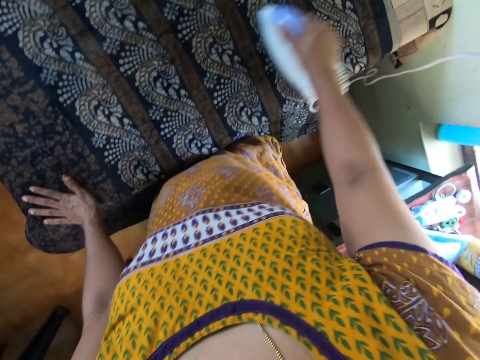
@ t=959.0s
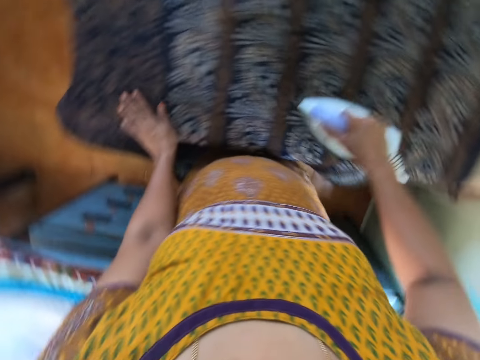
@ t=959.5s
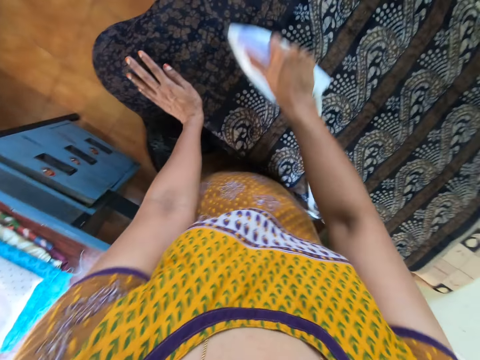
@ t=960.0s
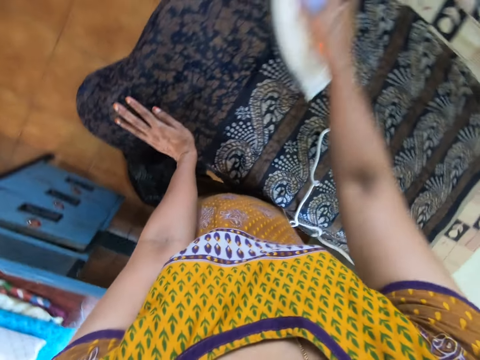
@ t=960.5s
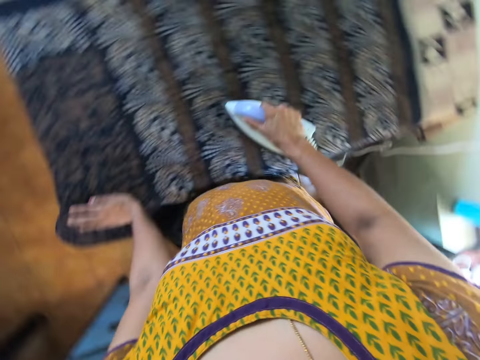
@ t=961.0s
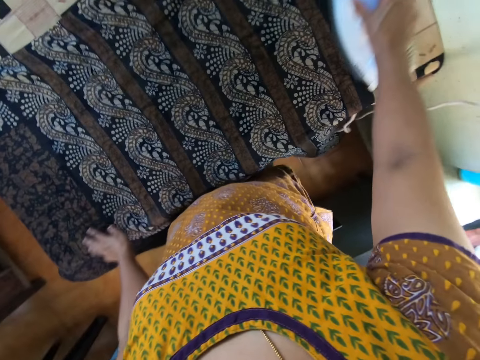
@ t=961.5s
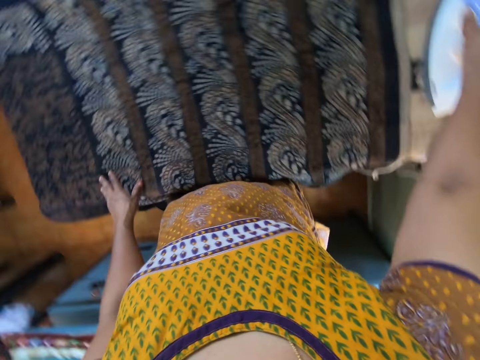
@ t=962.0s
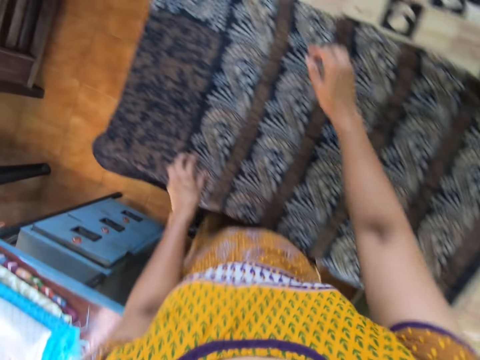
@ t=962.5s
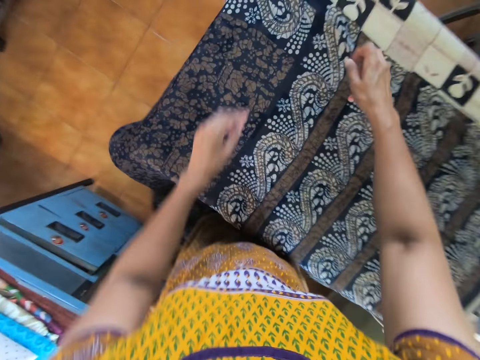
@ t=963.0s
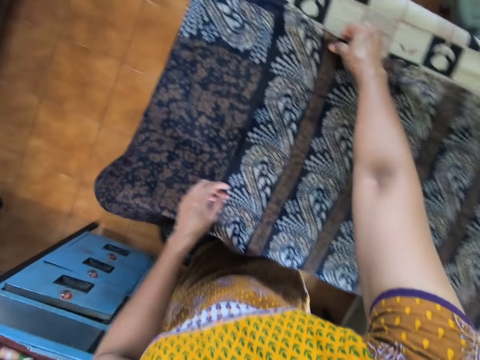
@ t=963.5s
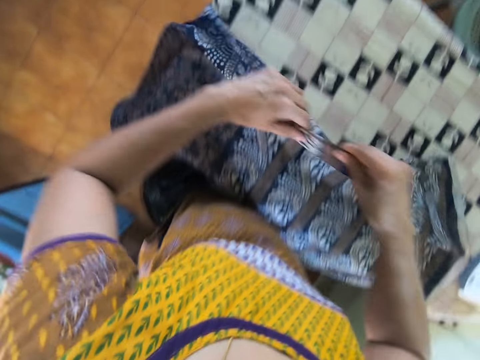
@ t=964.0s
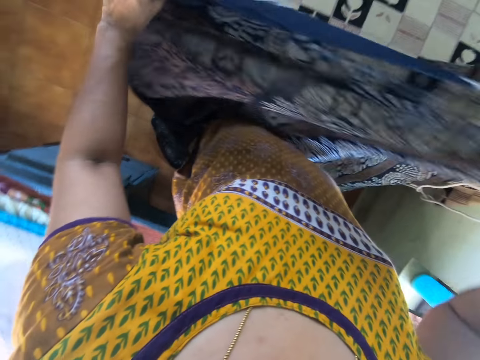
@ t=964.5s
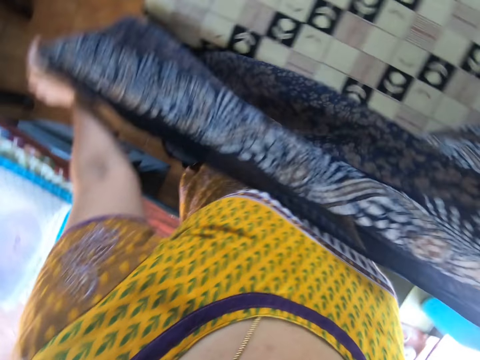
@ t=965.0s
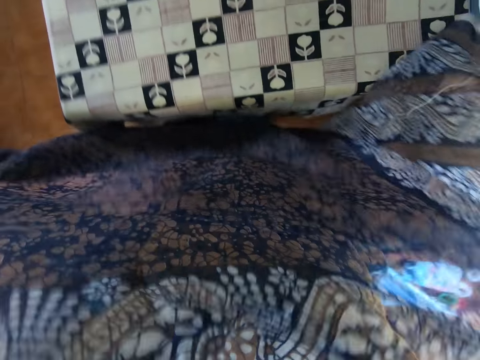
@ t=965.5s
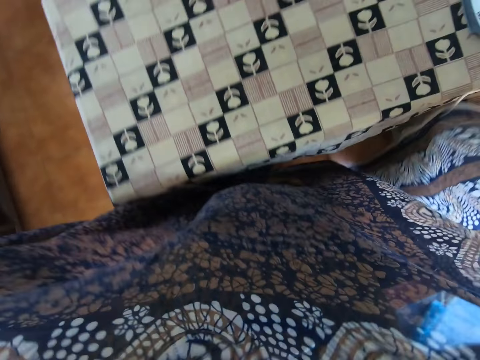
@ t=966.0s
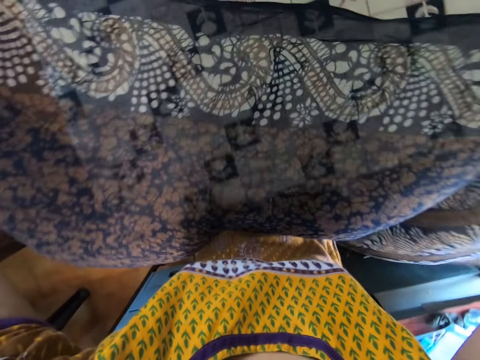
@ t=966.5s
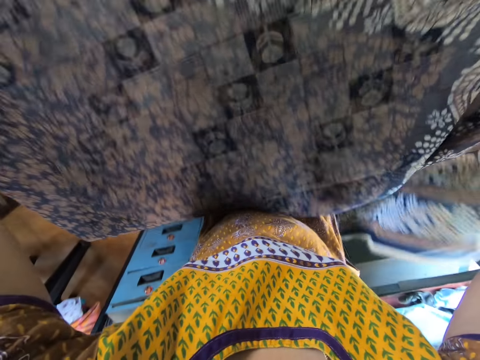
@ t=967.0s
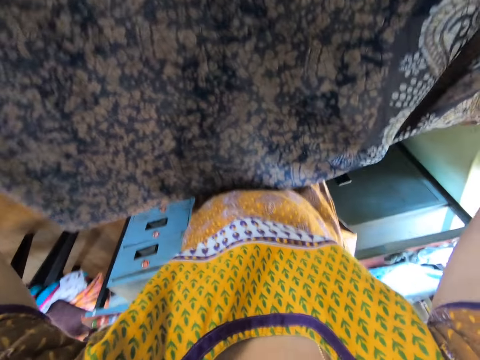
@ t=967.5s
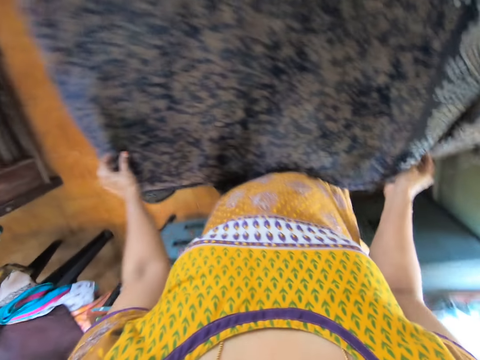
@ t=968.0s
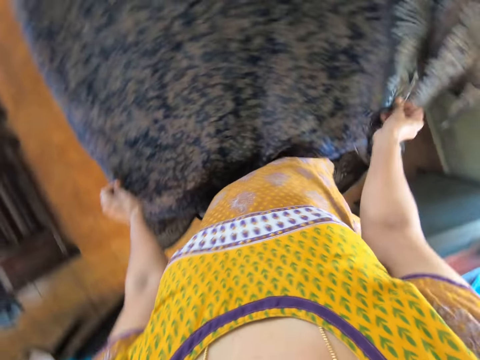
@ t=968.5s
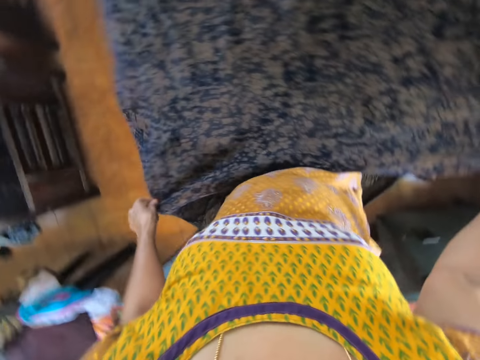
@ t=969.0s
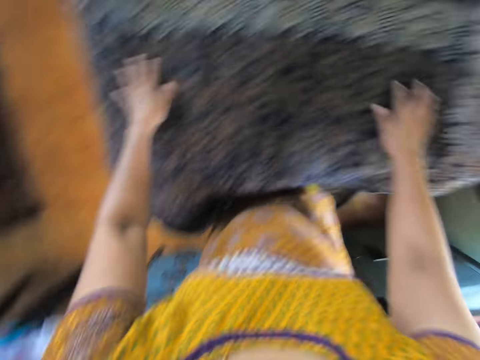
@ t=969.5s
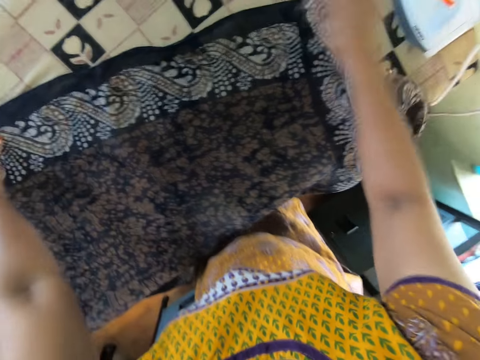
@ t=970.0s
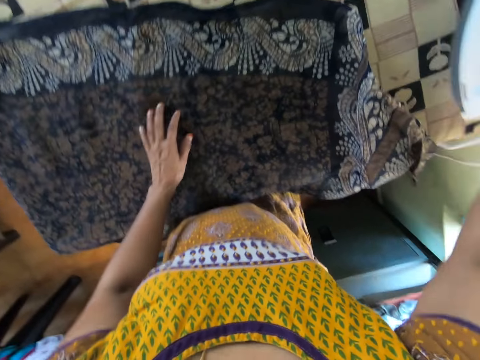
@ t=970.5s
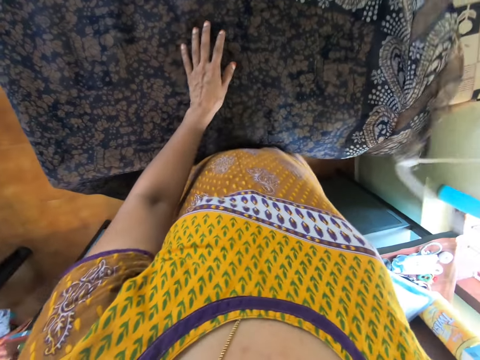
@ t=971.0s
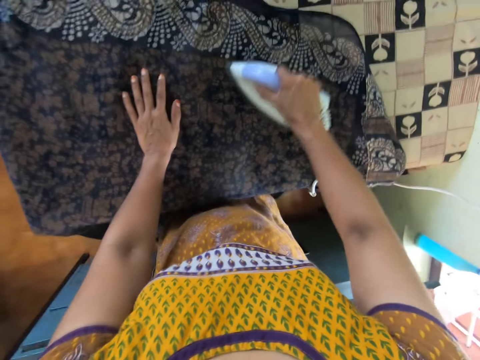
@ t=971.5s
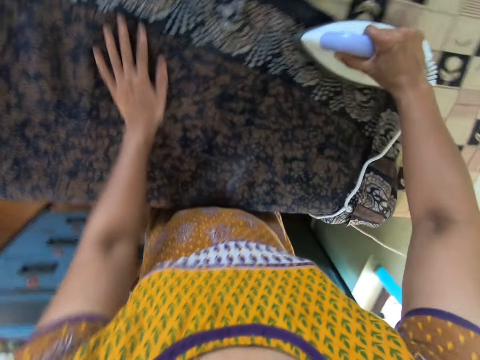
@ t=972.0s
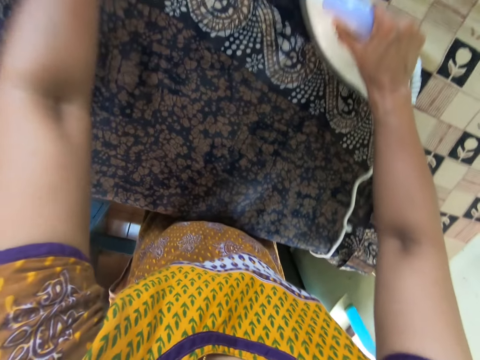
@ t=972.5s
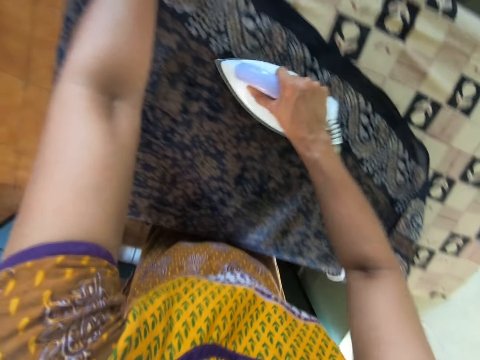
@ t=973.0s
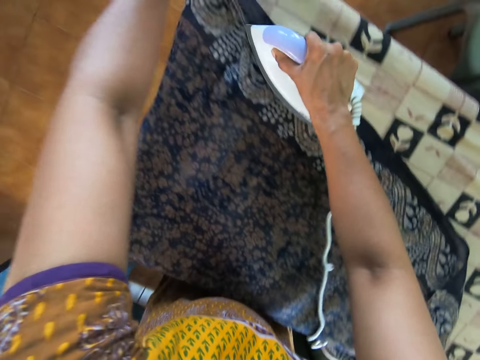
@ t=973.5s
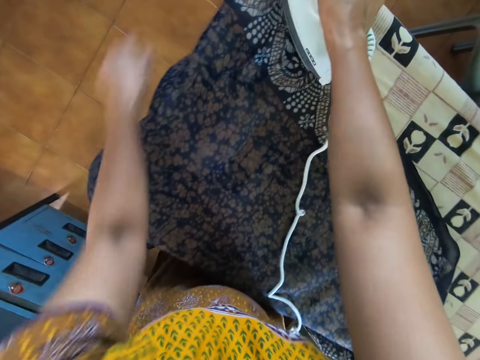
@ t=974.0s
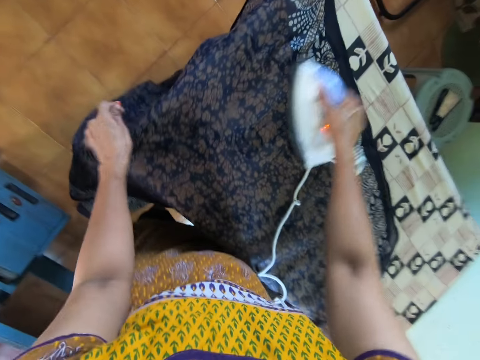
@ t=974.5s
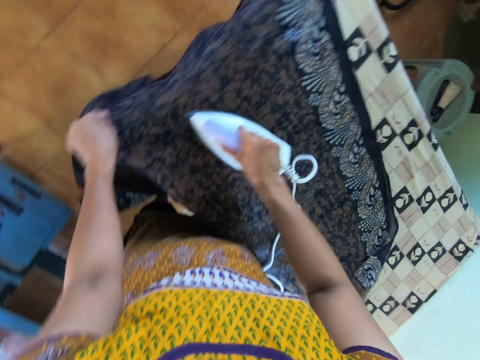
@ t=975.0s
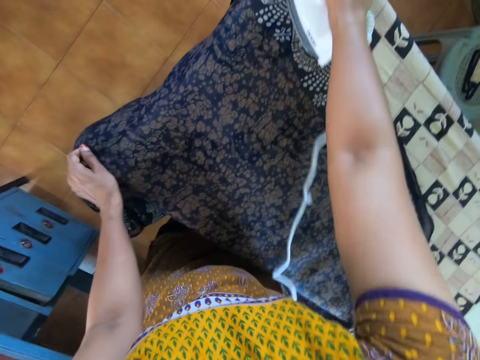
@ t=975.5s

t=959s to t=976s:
The camera wearer places the iron on the ironing table with her right hand. She lifts the cloth on the table with both hands. She adjusts the cloth. She places the cloth on the table with both hands. She touches the cloth on the table with both hands. She picks up the iron on the table with her right hand. She irons the cloth on the table with the iron in her right hand.

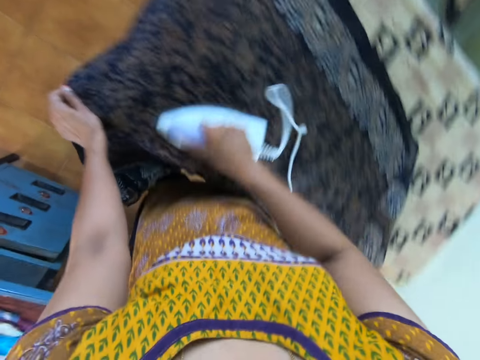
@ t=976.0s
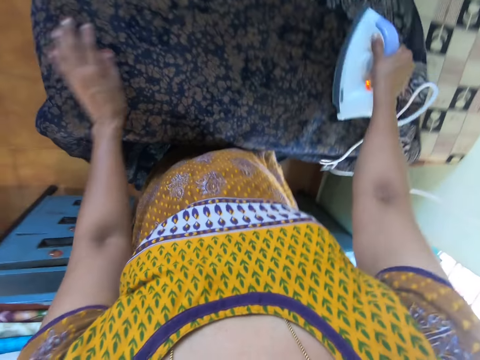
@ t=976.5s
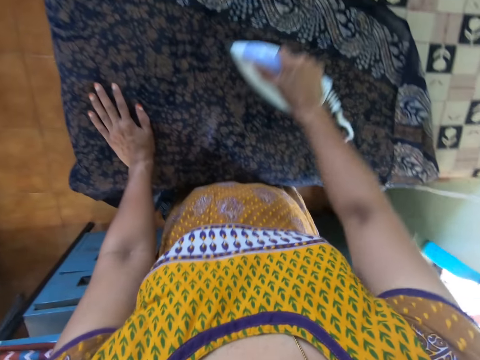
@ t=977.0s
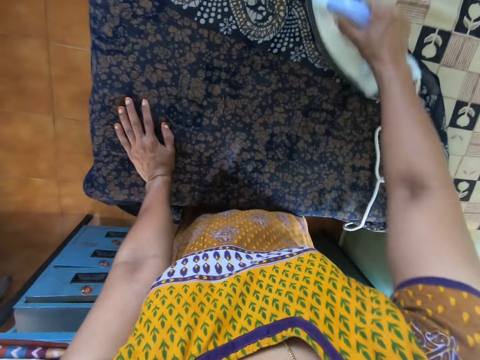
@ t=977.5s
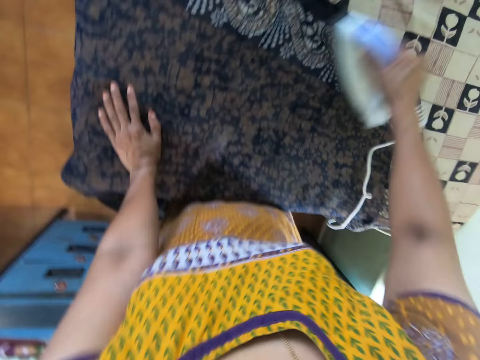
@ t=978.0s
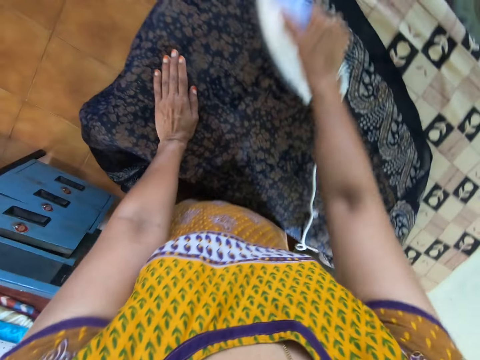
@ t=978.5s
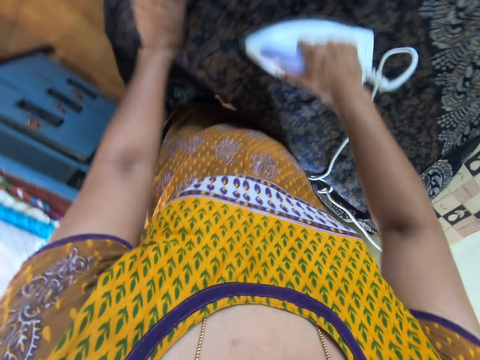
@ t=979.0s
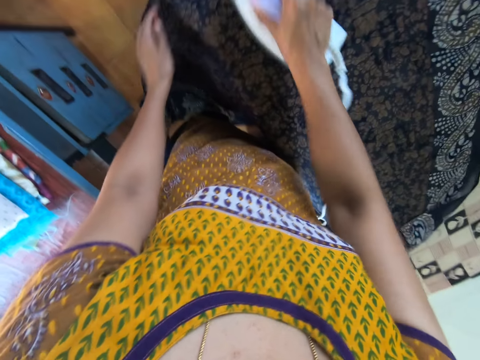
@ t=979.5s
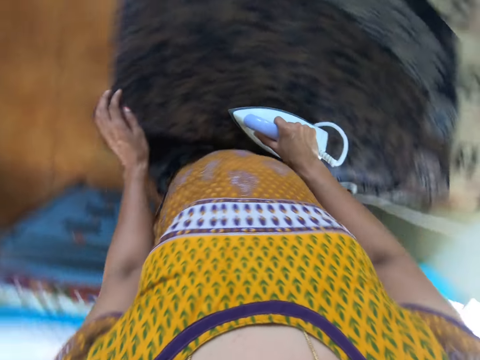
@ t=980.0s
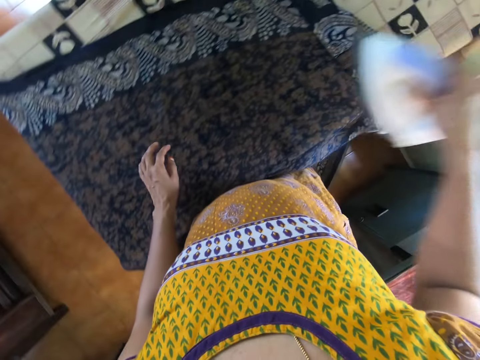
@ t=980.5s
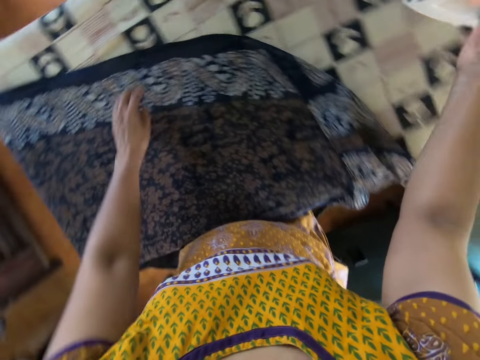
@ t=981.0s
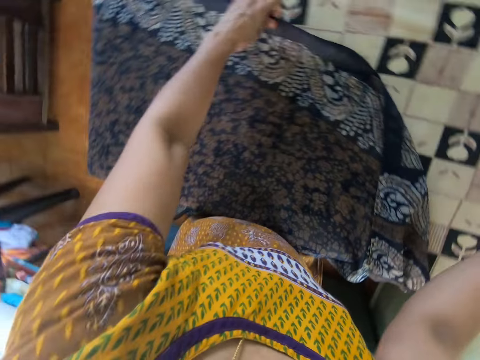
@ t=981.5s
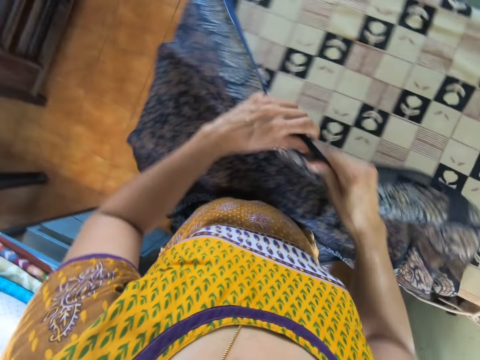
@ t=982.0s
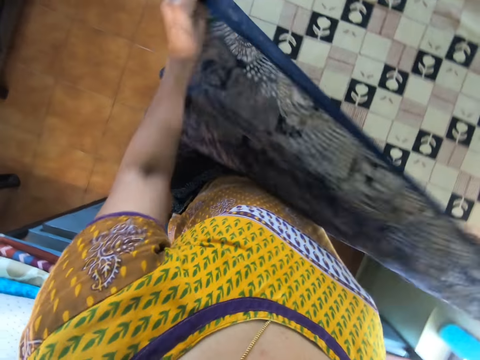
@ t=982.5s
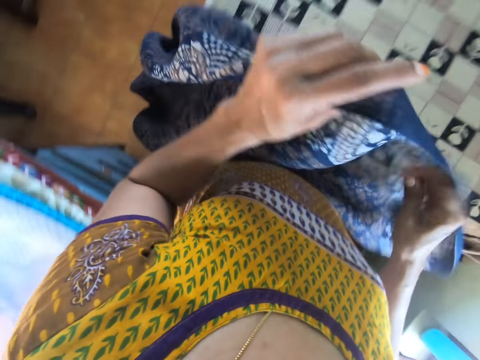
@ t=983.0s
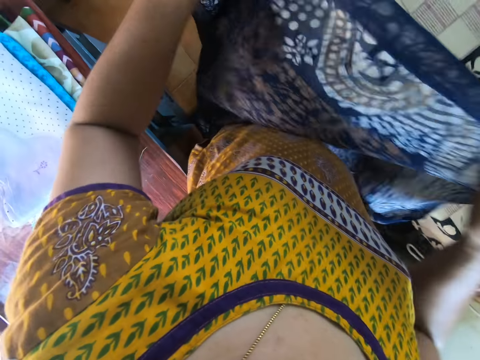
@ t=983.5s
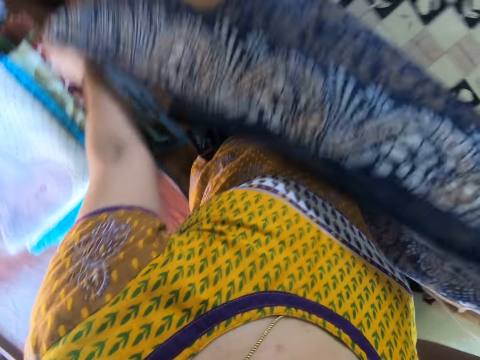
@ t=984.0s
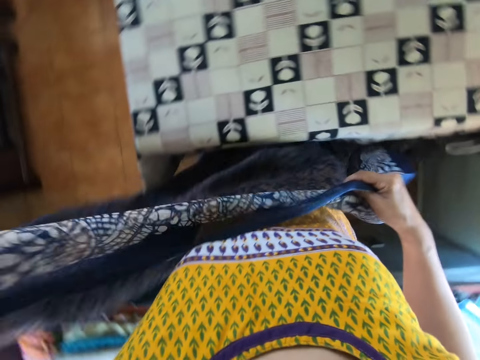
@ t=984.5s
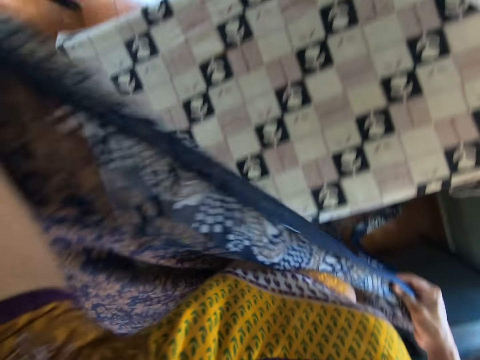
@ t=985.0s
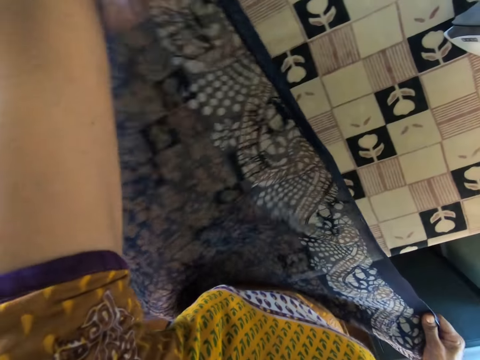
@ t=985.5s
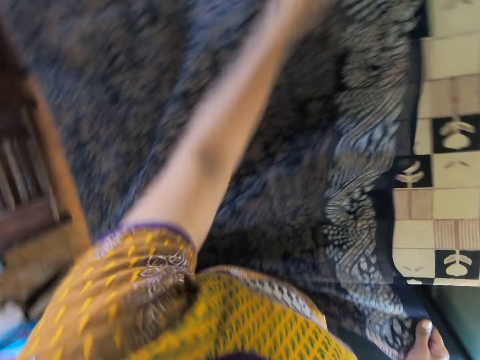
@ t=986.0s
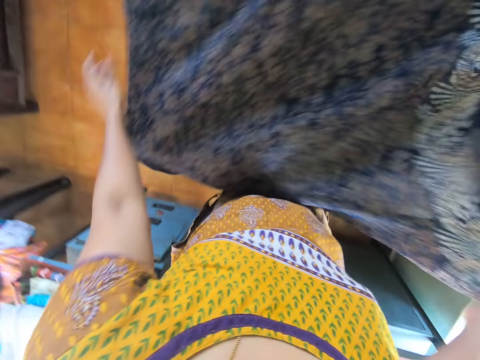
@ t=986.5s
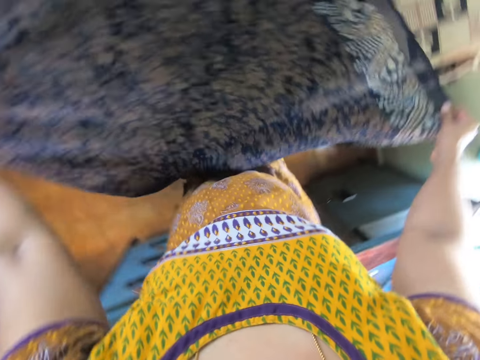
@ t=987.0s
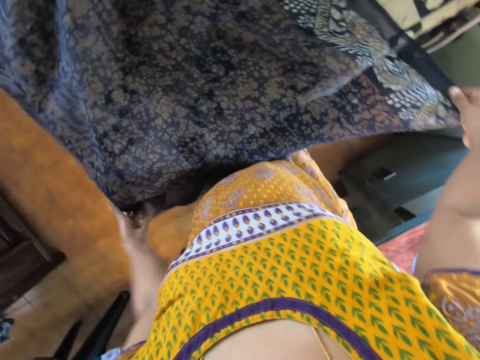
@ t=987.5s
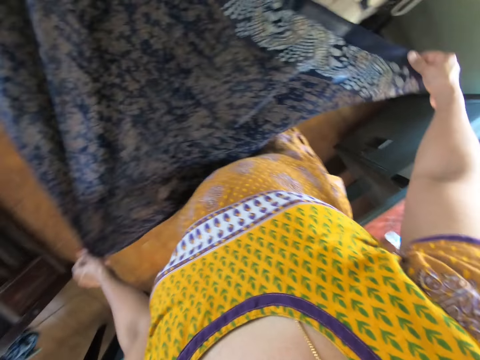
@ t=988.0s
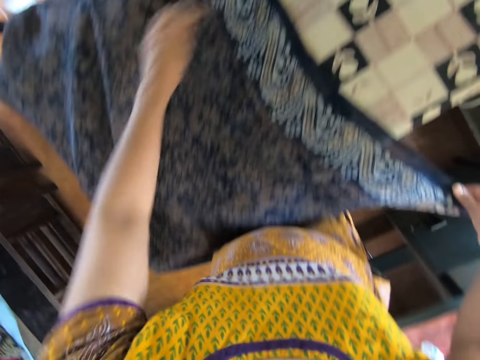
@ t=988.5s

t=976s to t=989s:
The camera wearer places the iron on the ironing table with her right hand. She lifts the cloth on the table with her left hand. She adjusts the cloth. She holds the cloth with both hands. She places the cloth on the table with both hands. She adjusts the cloth on the table with both hands.
